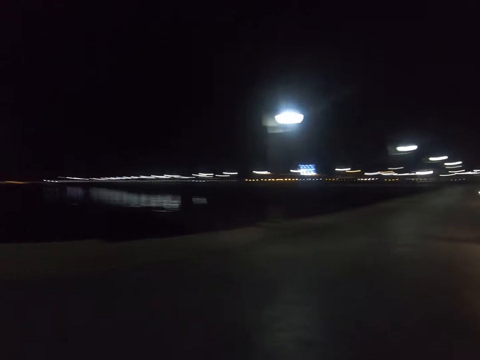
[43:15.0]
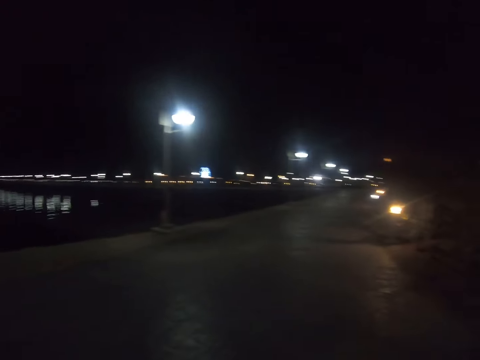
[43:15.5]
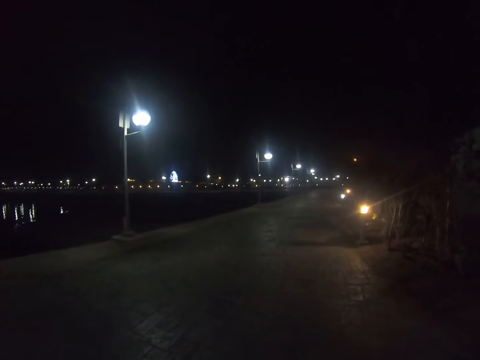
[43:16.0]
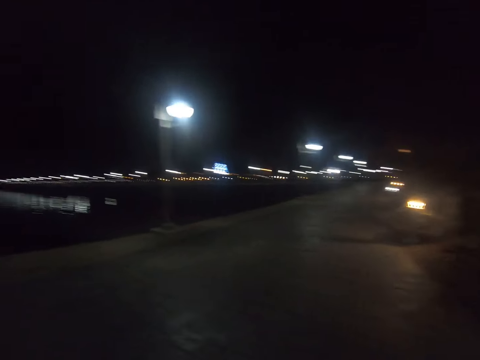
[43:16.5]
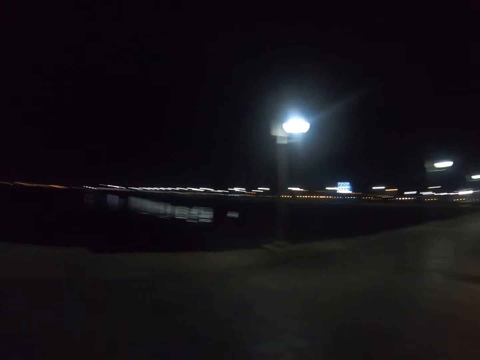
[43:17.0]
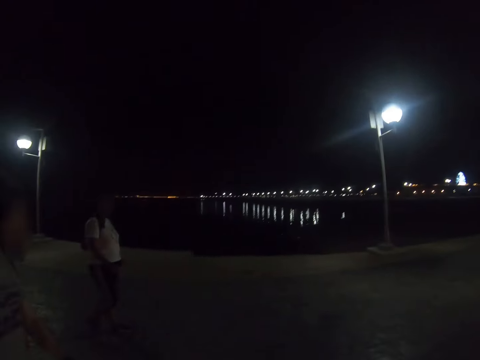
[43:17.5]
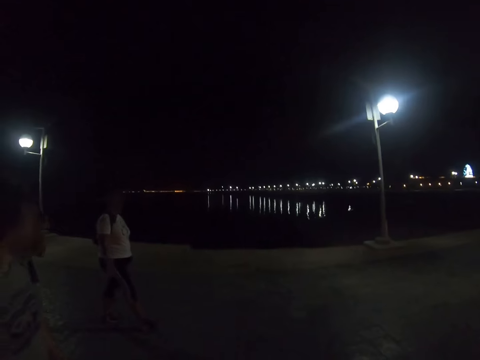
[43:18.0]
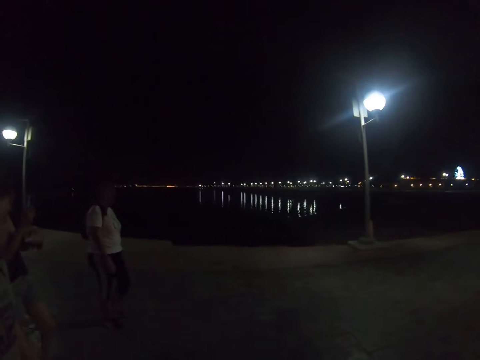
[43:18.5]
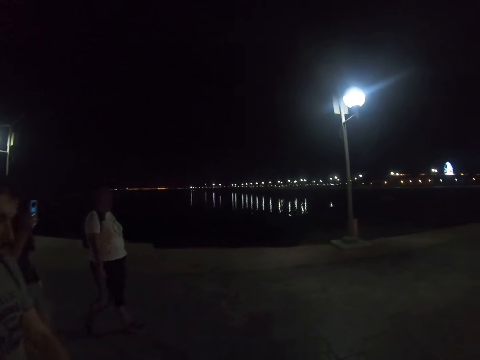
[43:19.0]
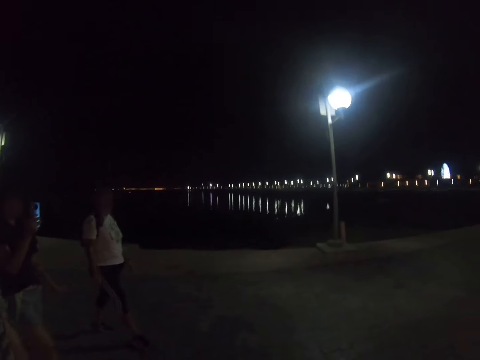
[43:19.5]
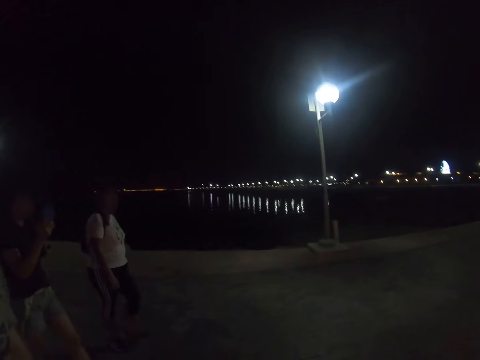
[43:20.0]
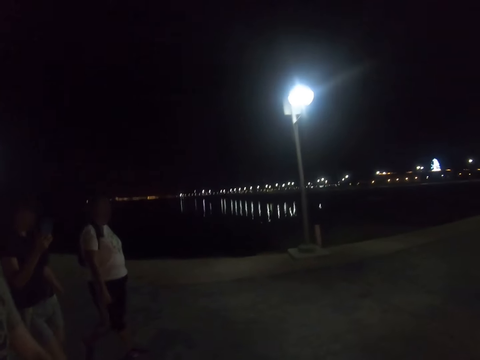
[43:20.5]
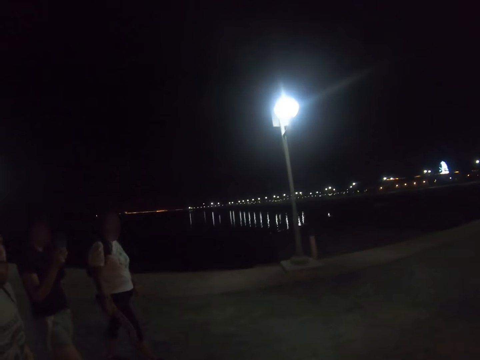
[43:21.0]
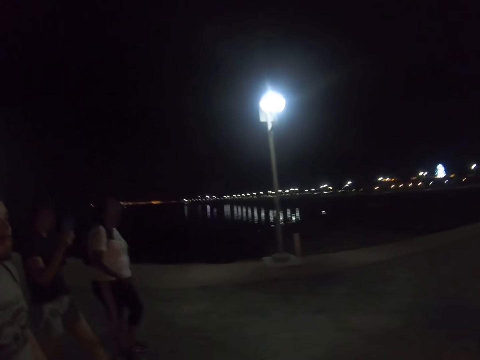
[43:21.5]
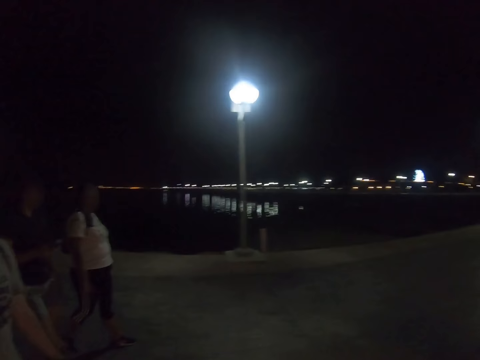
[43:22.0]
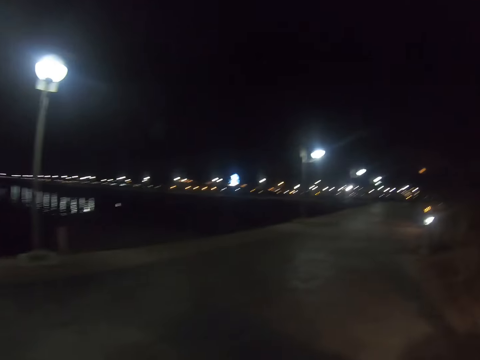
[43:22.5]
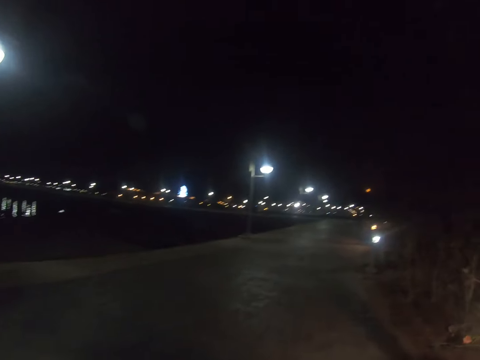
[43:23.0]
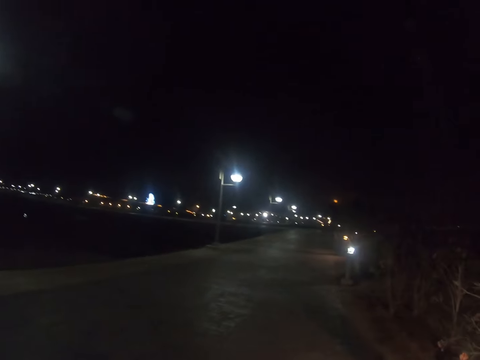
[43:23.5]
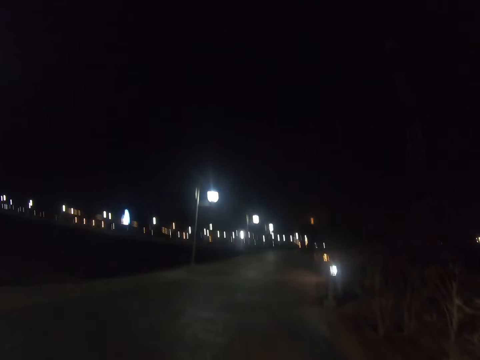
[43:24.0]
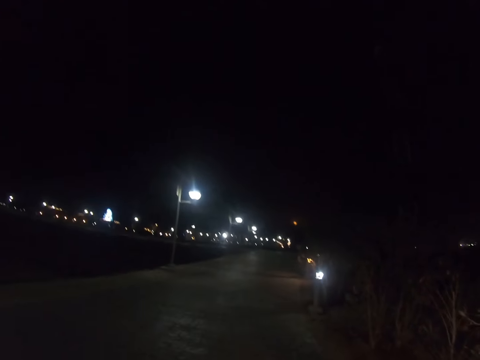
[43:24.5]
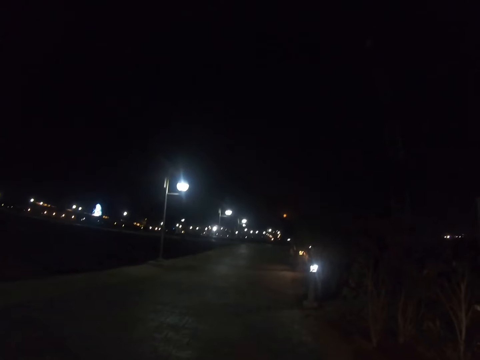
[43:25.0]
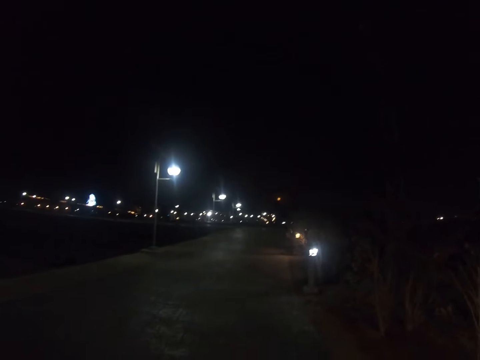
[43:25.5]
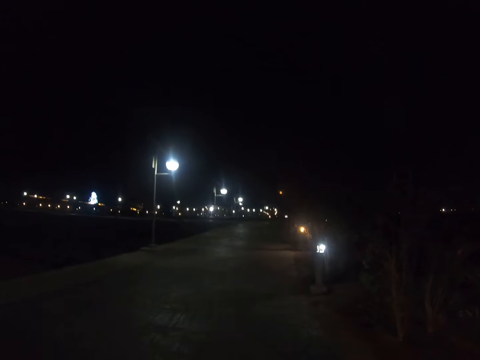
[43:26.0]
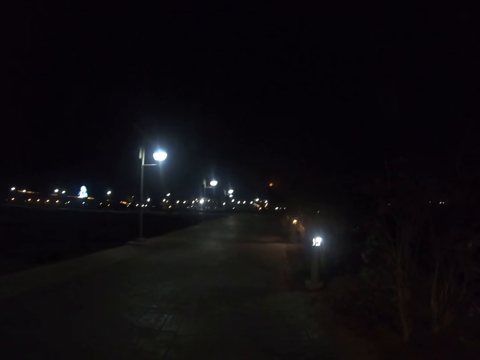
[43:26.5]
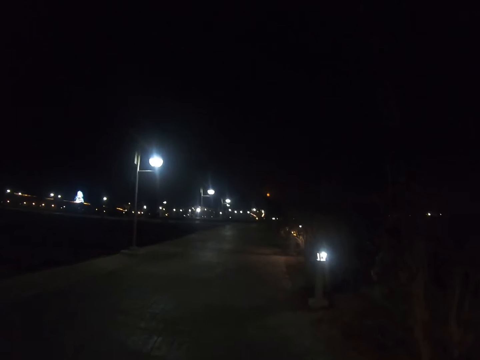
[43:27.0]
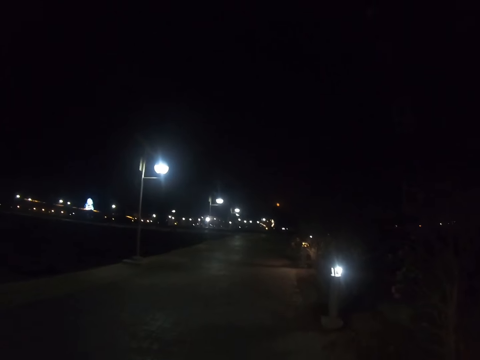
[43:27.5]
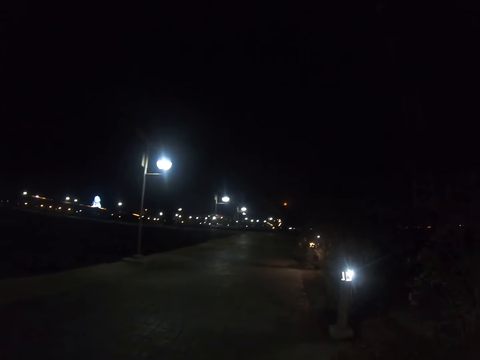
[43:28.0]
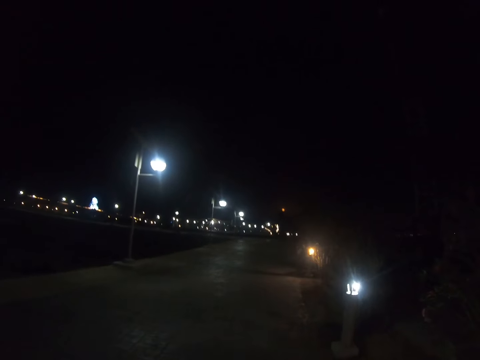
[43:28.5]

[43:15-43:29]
The camera wearer walks down the street. A woman walks down the street. The camera wearer walks down the street.

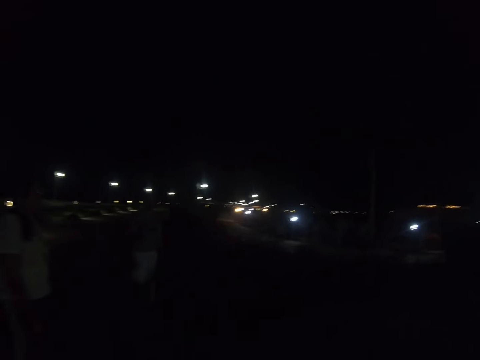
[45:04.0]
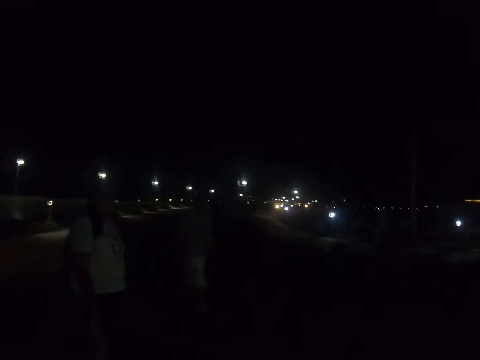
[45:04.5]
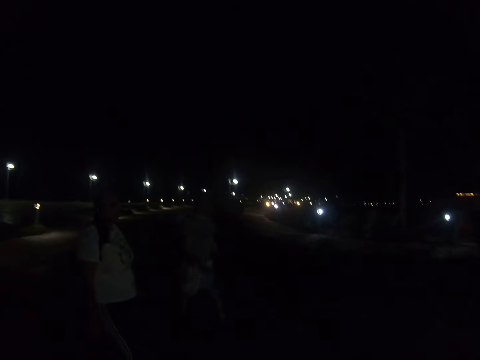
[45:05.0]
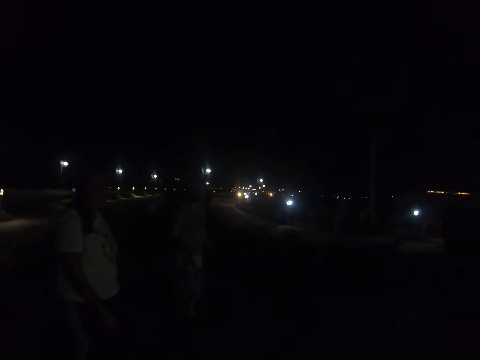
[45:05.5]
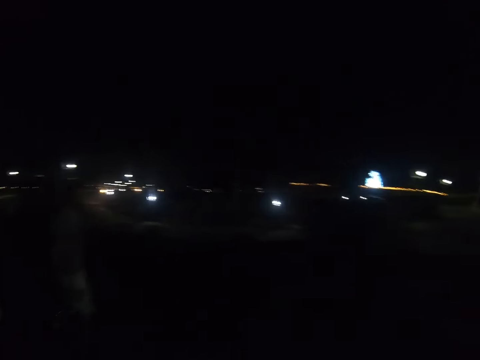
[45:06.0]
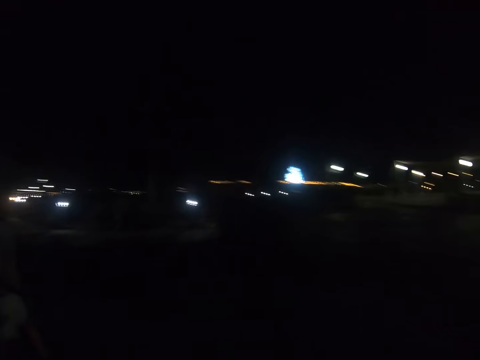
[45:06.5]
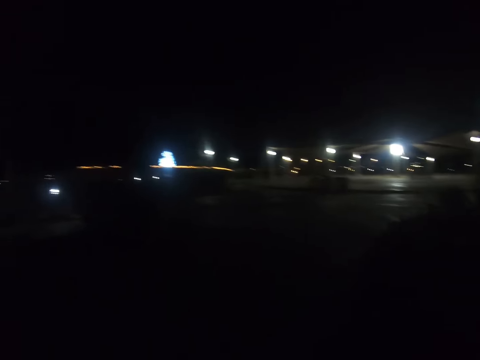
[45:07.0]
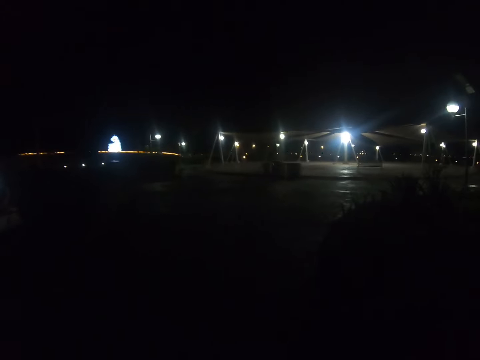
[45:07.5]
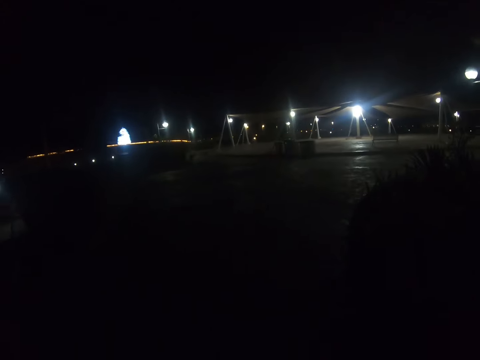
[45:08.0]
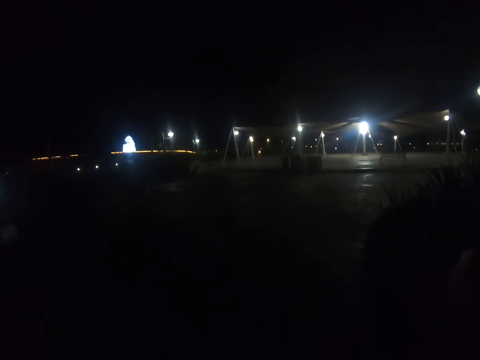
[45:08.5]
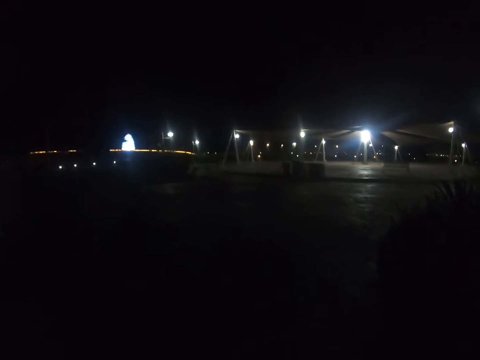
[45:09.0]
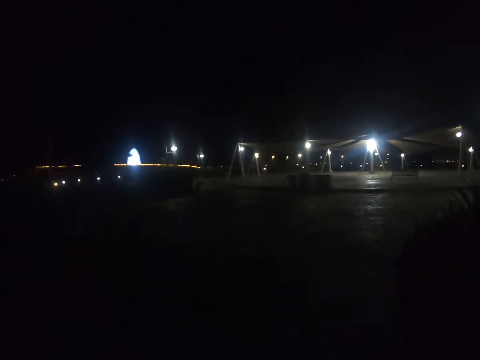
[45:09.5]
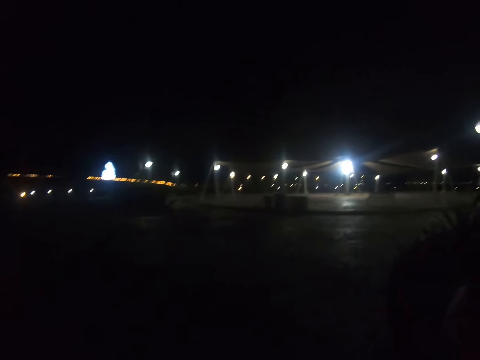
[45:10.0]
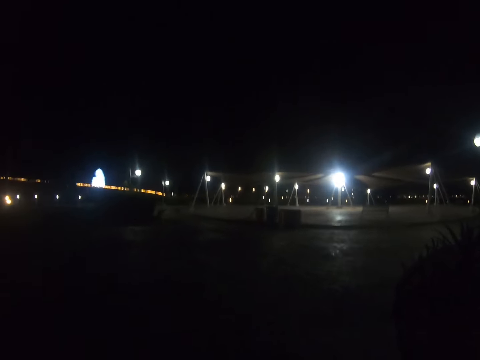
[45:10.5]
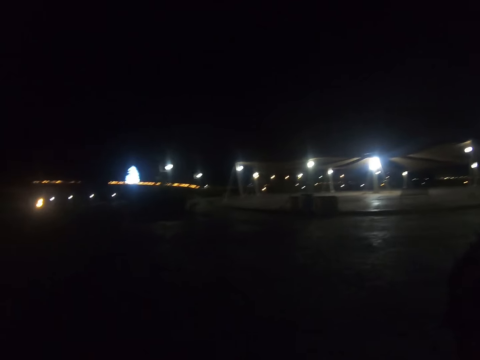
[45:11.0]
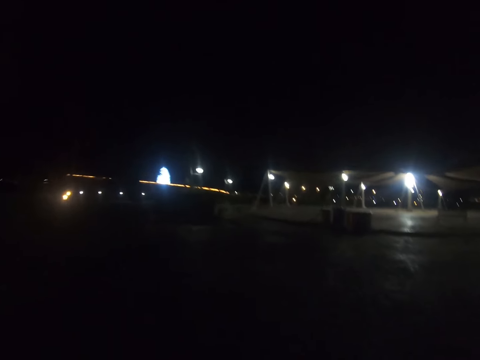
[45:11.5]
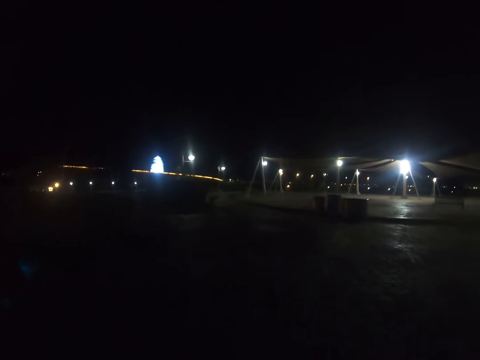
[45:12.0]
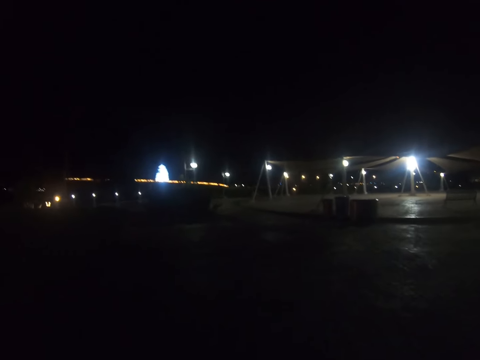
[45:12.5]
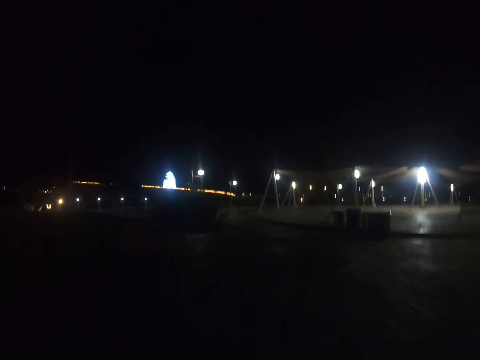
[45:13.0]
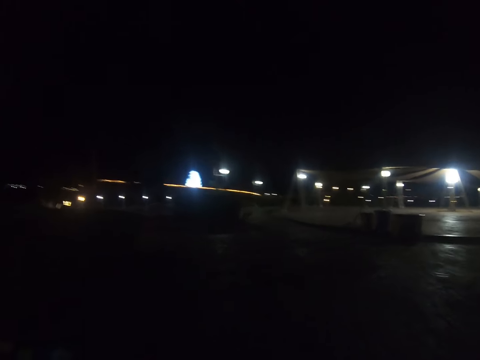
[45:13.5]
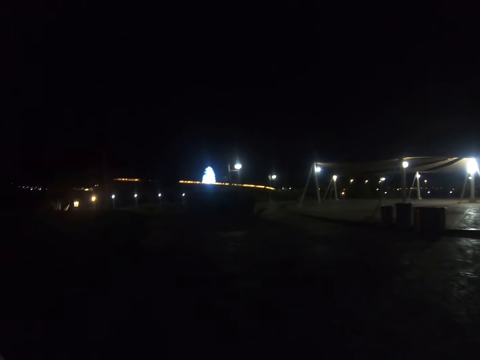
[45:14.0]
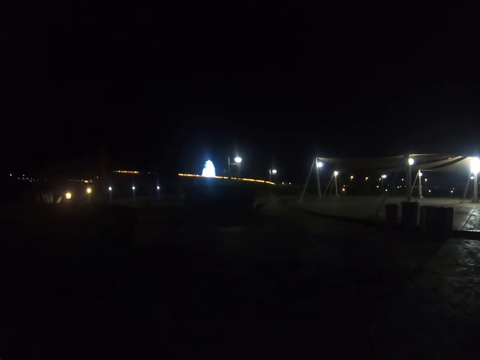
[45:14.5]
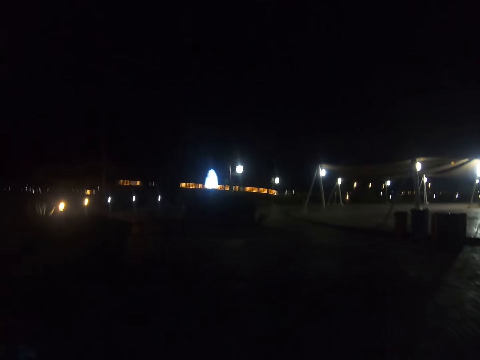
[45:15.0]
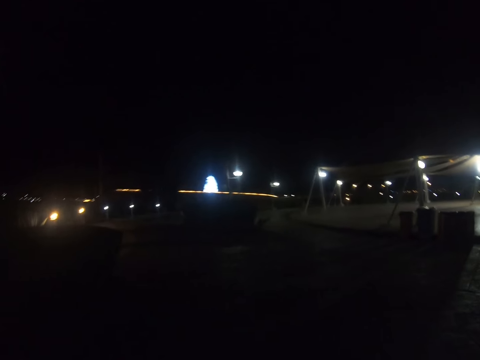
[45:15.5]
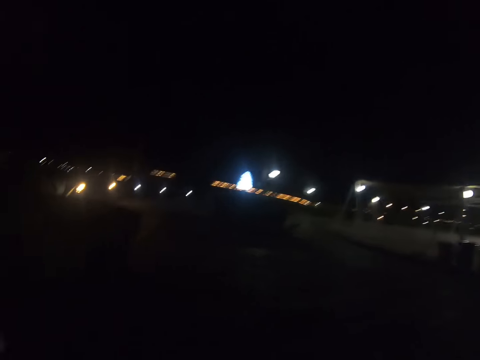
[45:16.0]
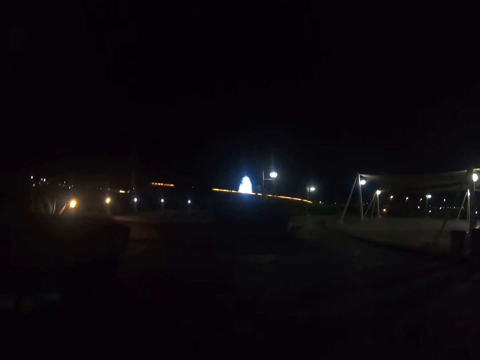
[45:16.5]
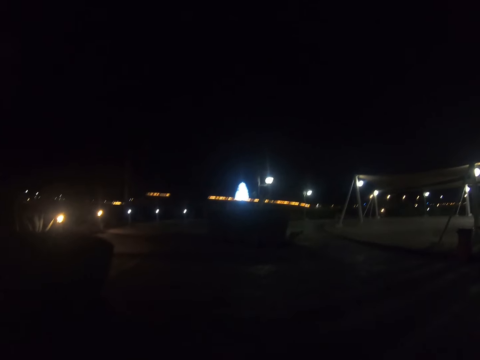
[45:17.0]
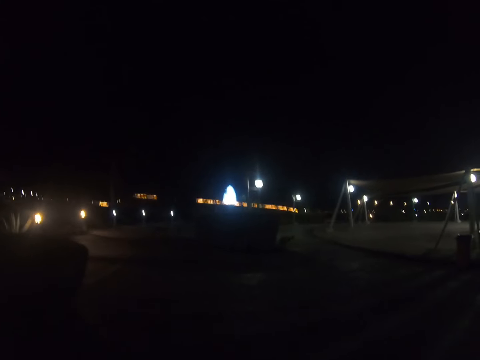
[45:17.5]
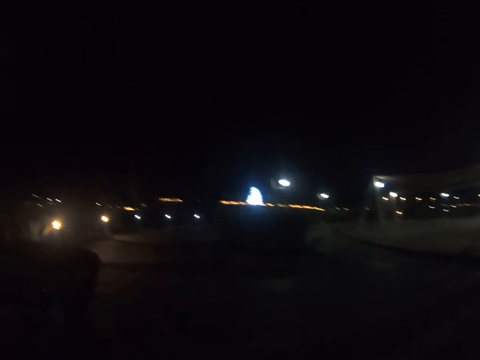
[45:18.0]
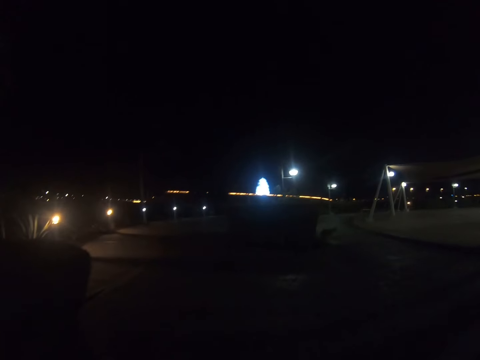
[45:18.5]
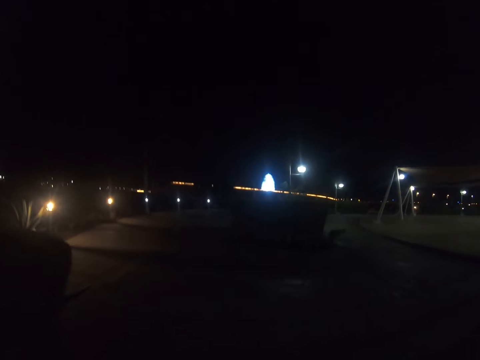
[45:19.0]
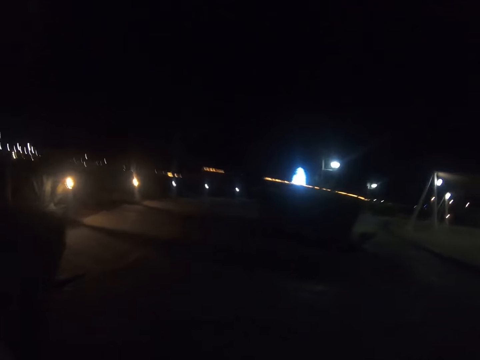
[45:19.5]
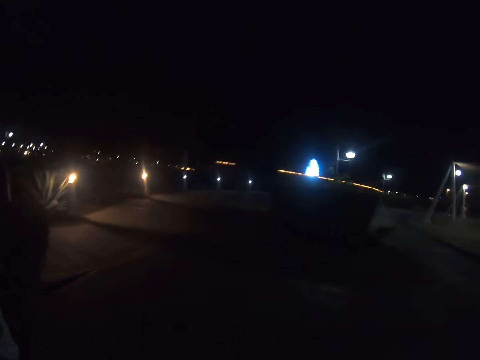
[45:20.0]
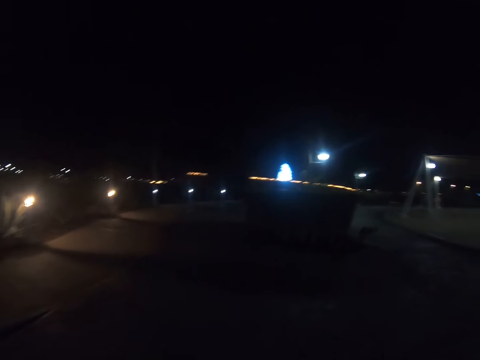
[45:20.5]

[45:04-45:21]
A man walks down the street. The camera wearer walks down the street.
